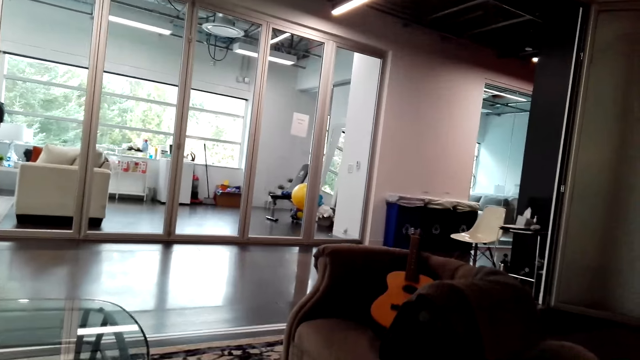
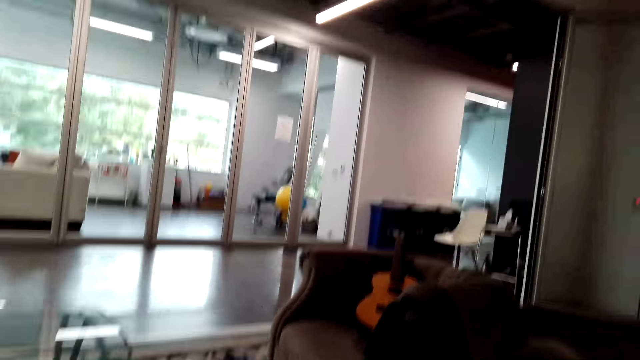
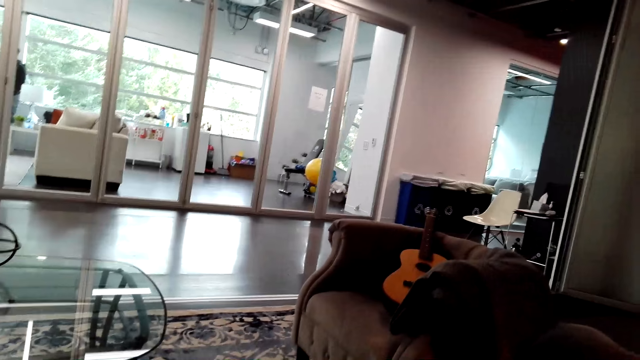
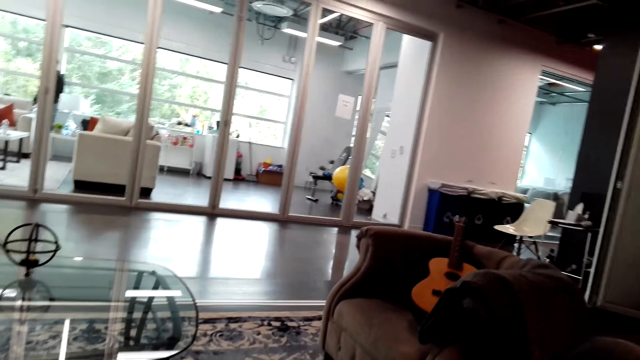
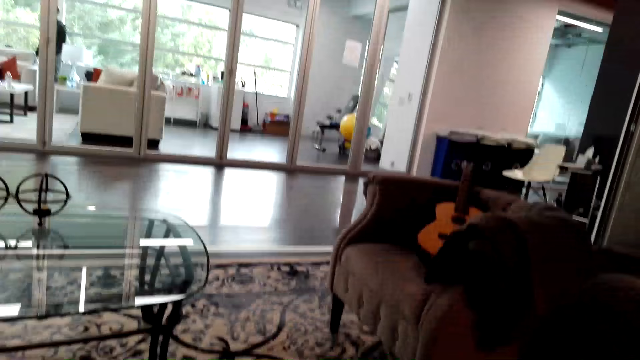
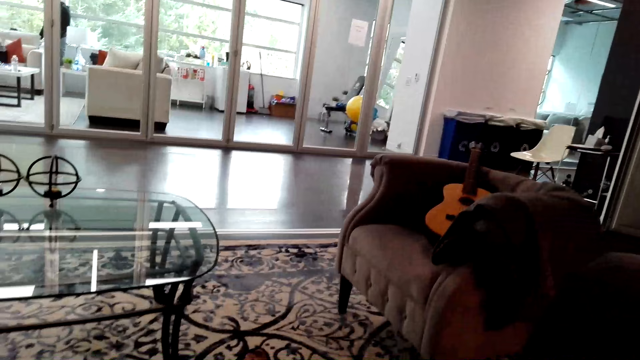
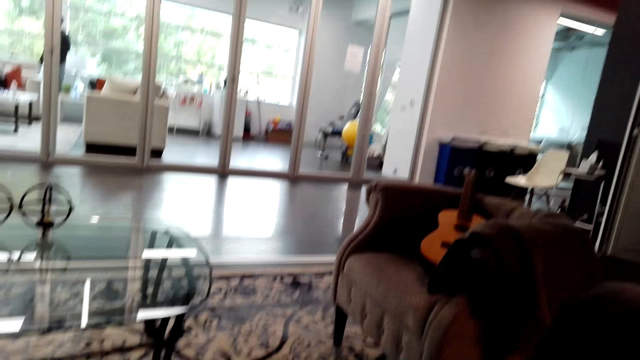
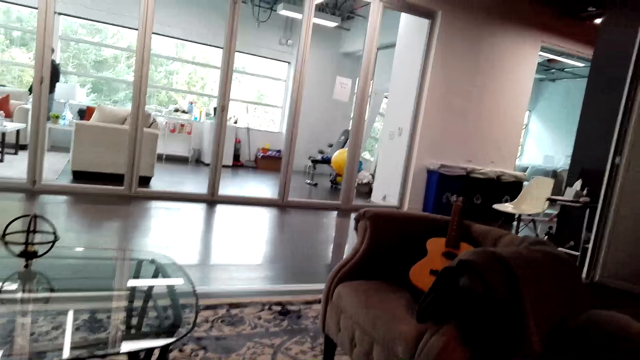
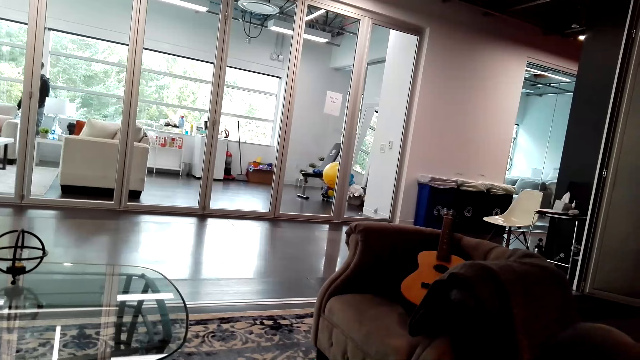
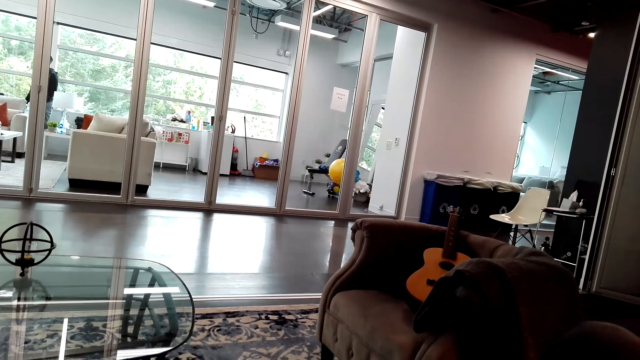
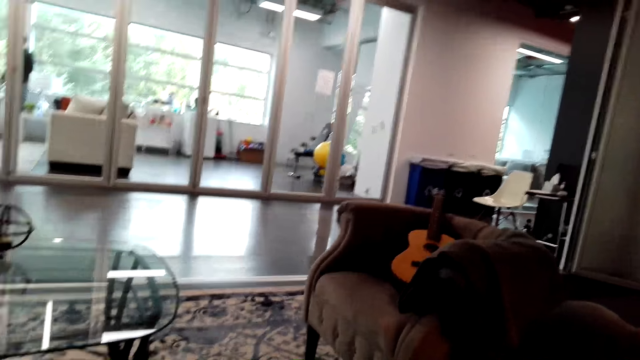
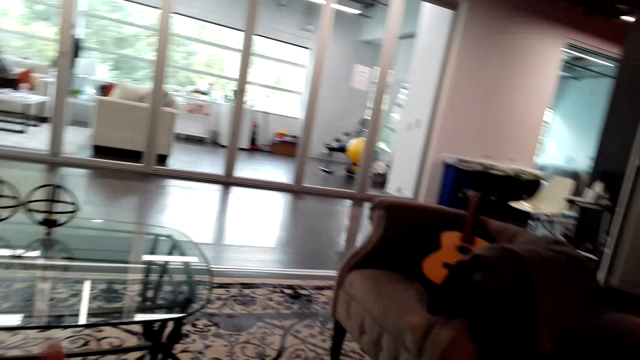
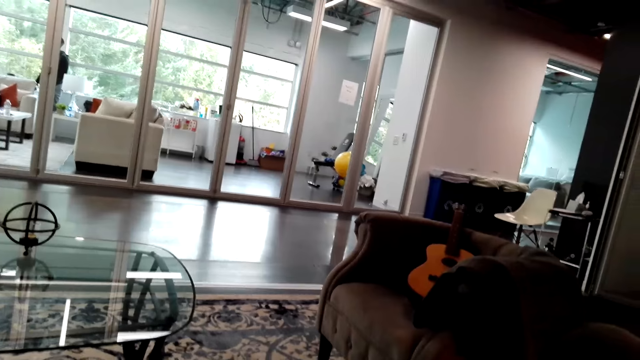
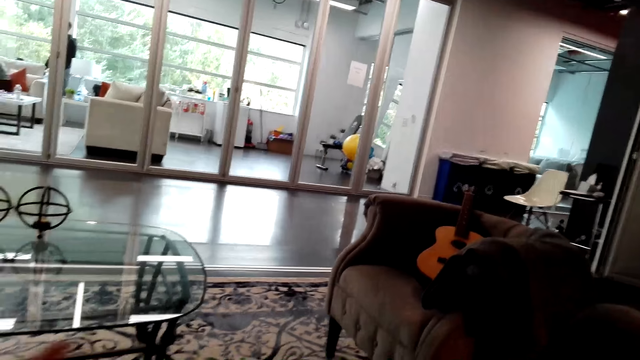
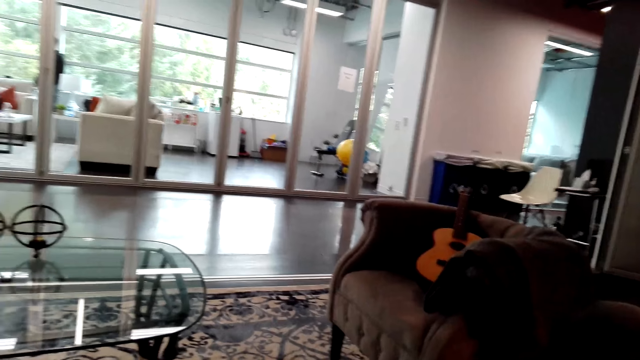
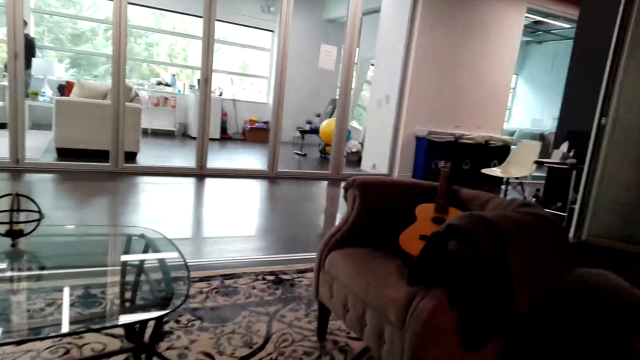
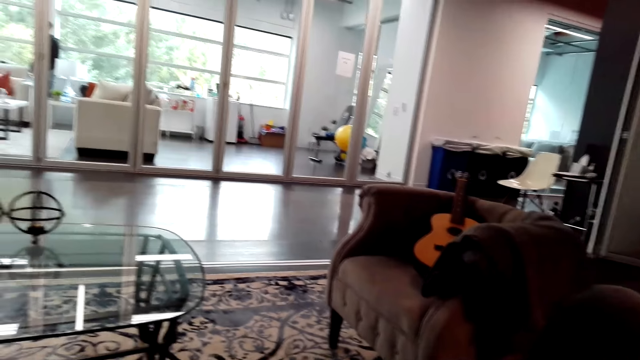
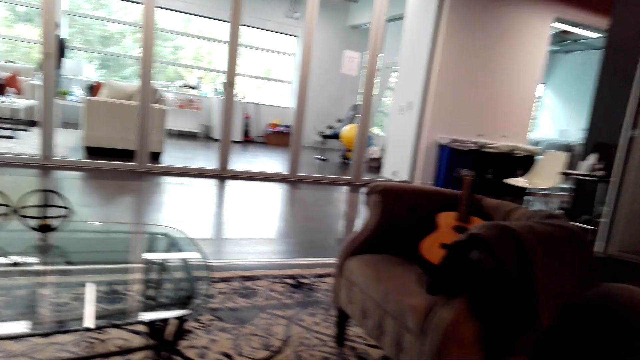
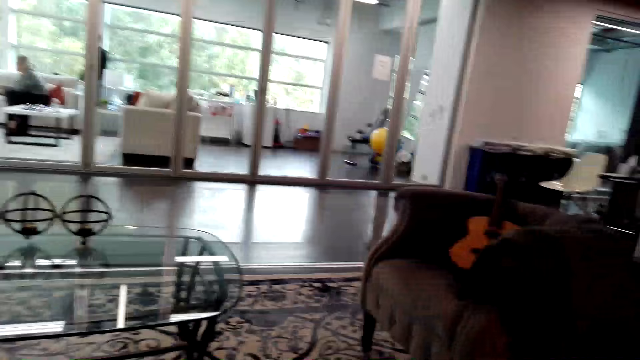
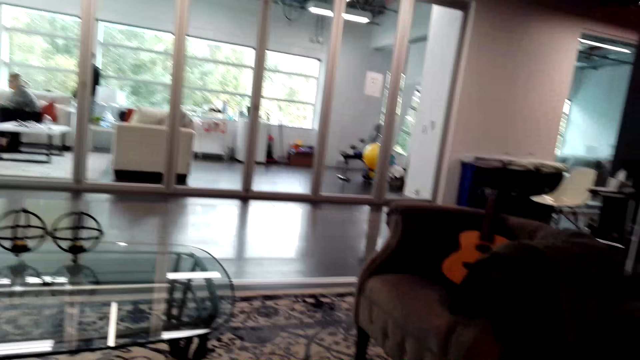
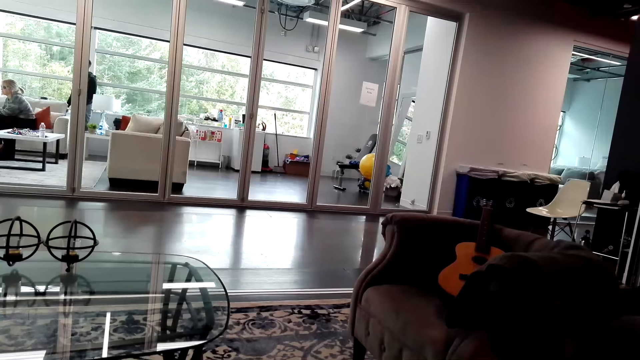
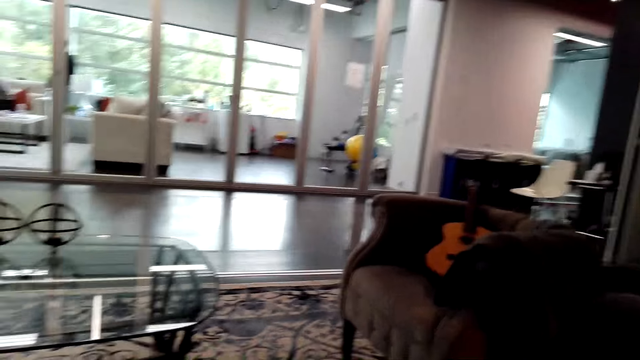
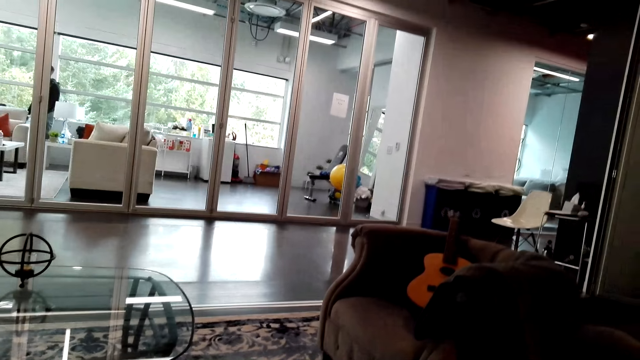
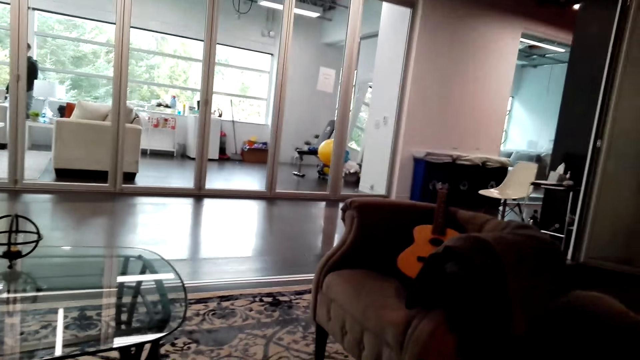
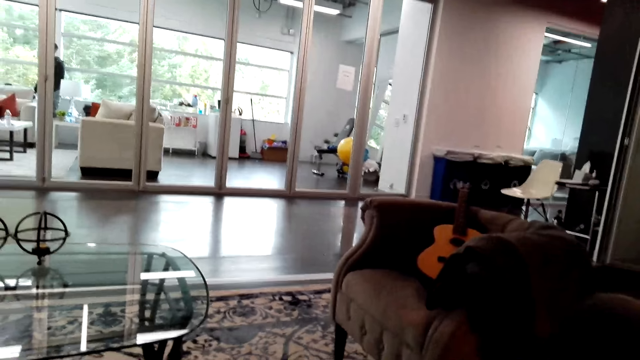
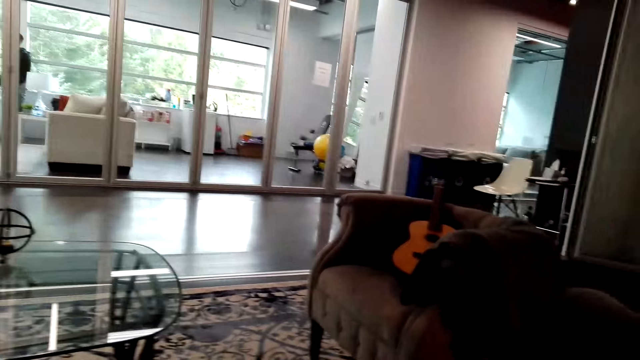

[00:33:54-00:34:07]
A man stands in the room. A lady sits on the sofa set. The camera wearer moves her hand. The lady sits on the sofa set.

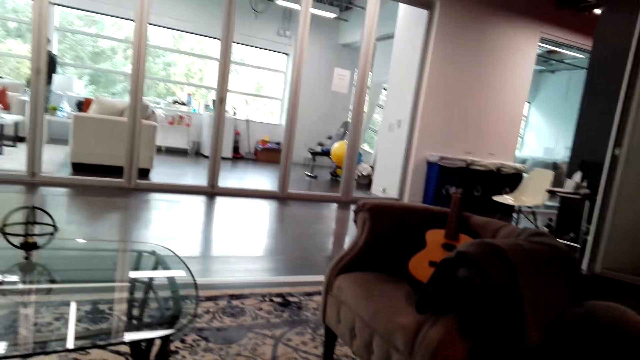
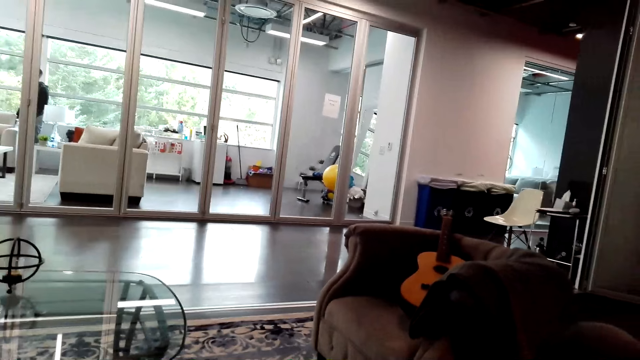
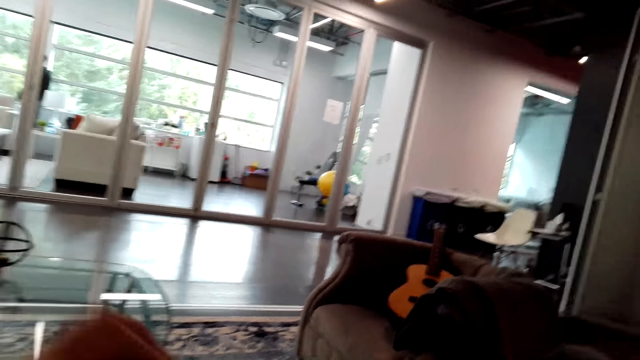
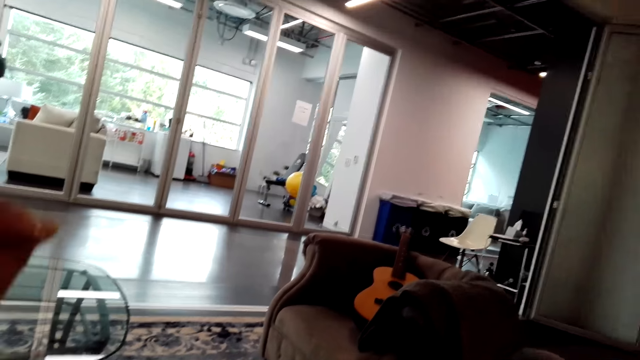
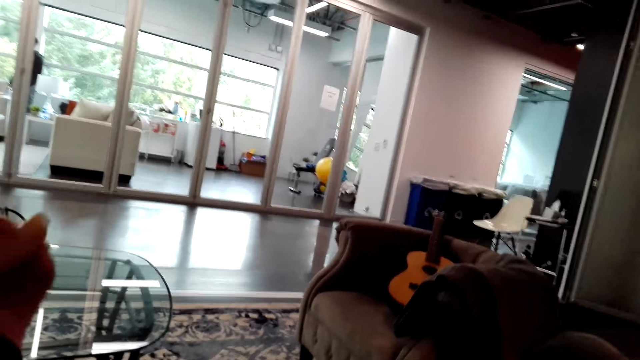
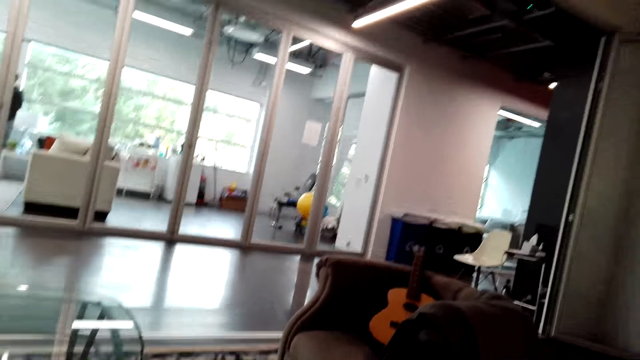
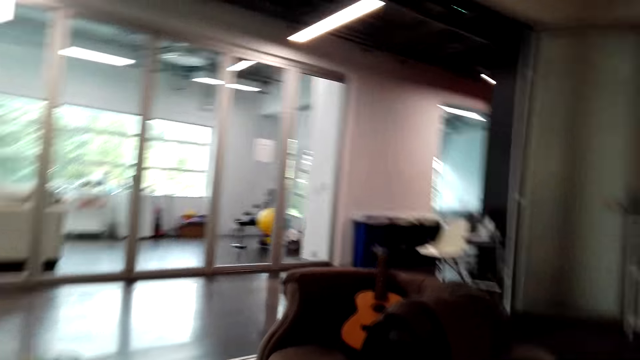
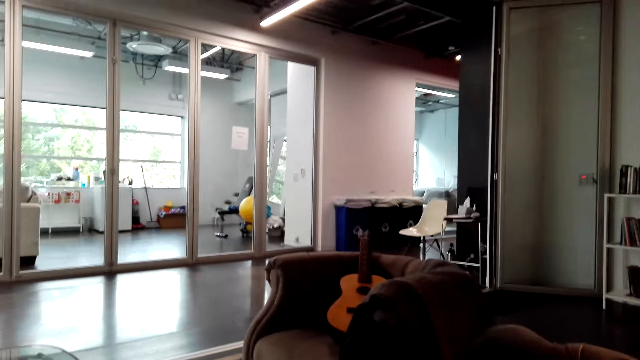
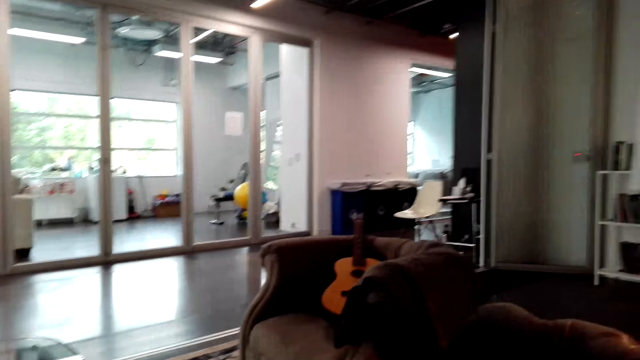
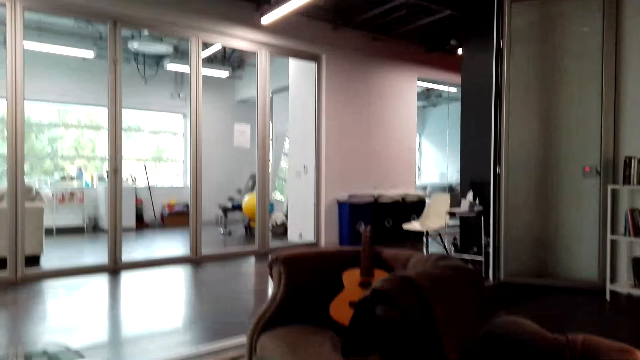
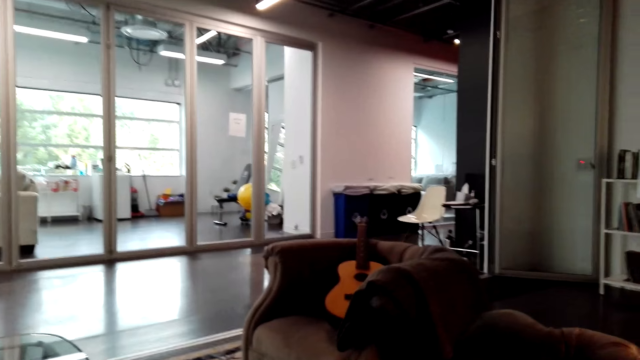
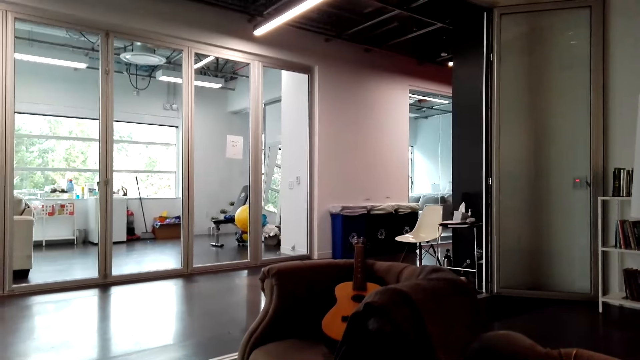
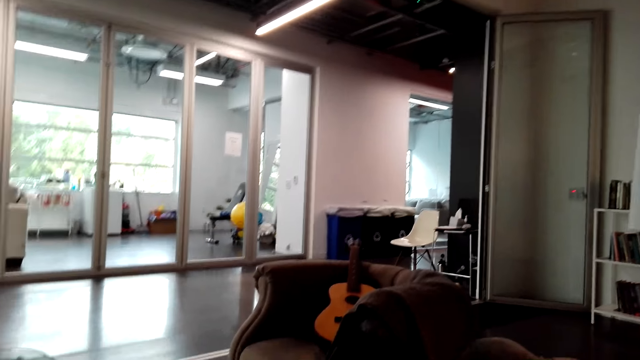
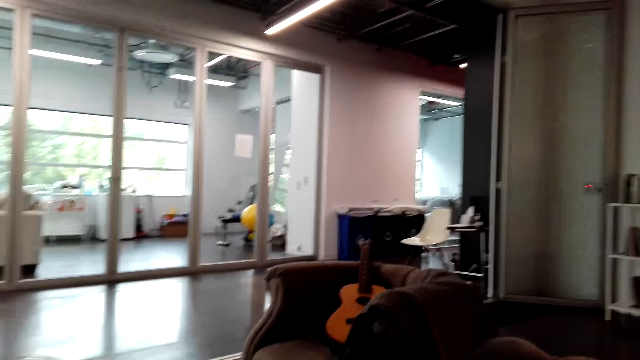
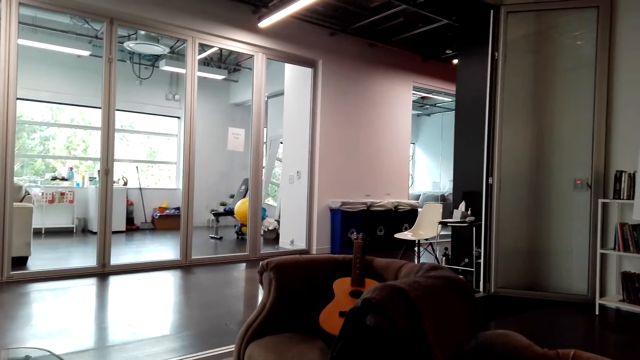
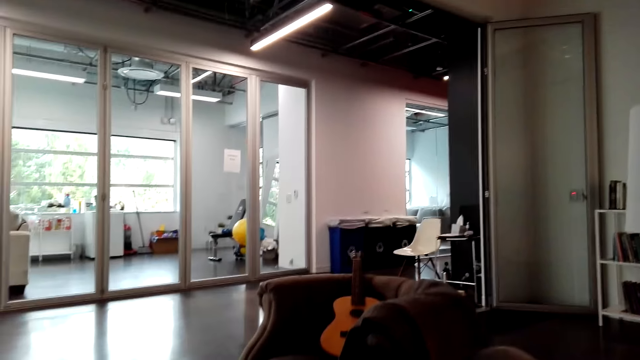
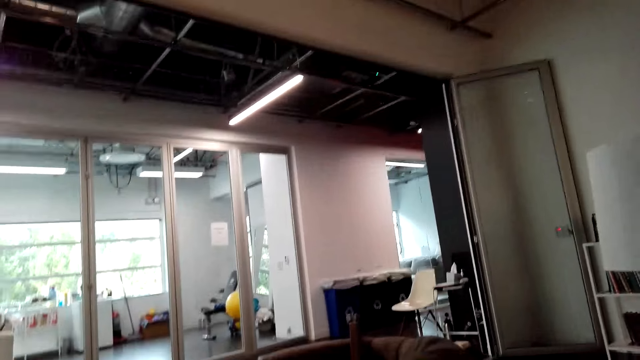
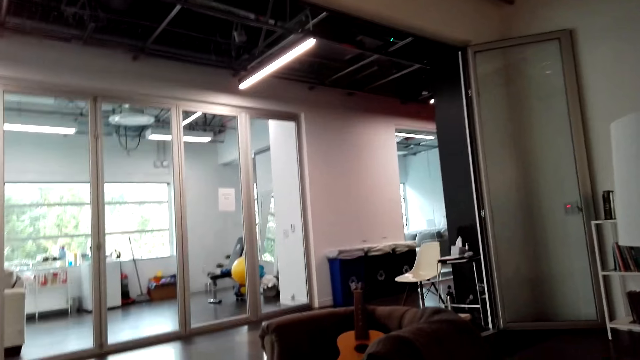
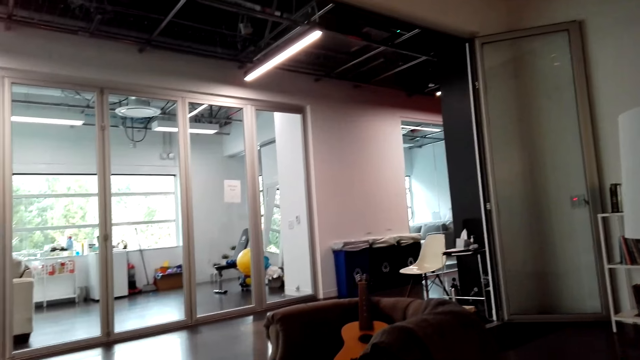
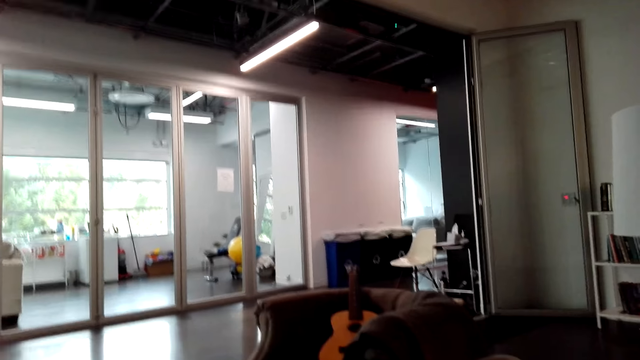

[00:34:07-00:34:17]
The camera wearer moves her hand.
